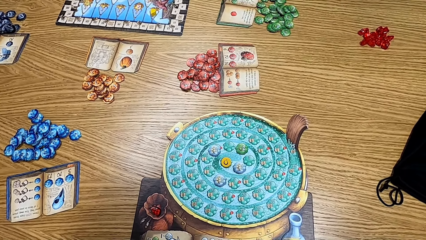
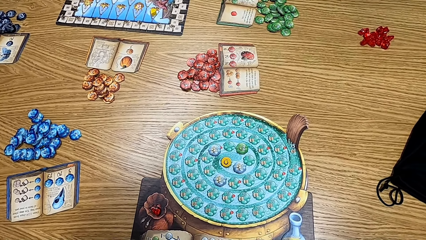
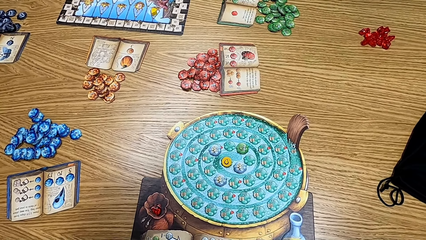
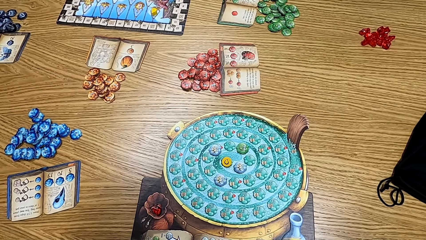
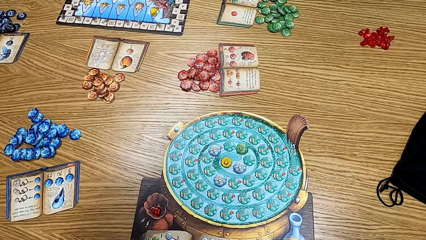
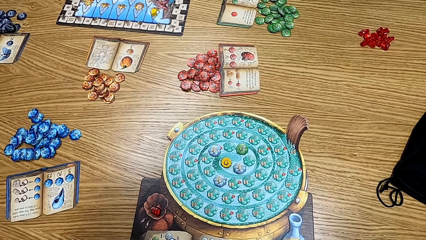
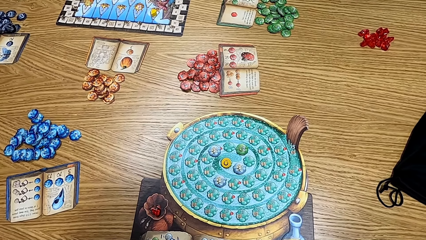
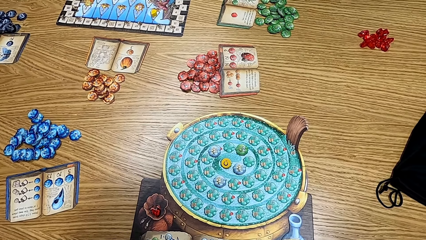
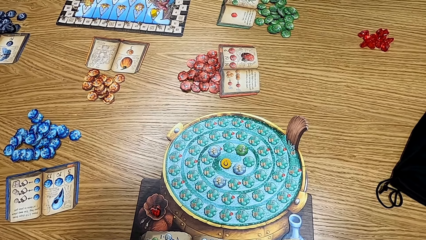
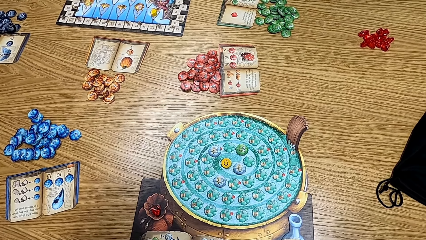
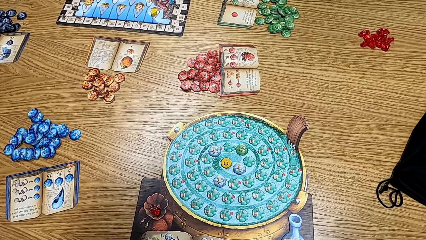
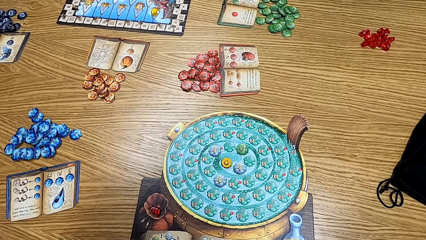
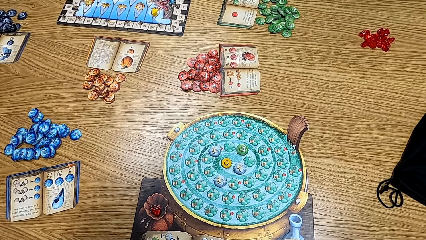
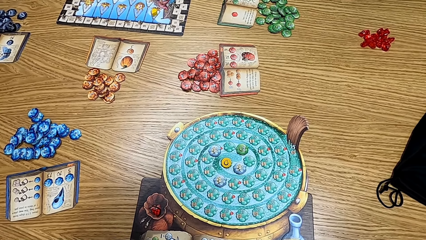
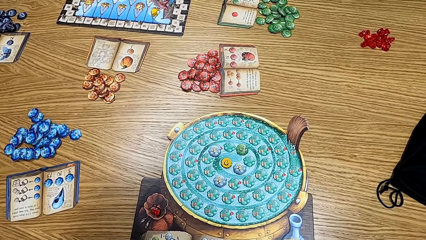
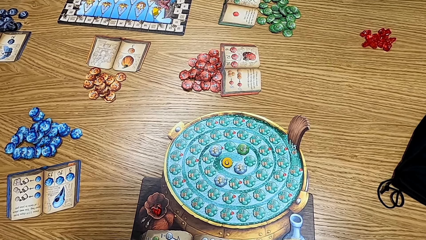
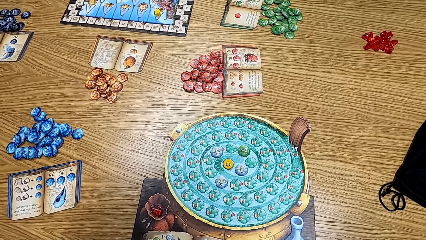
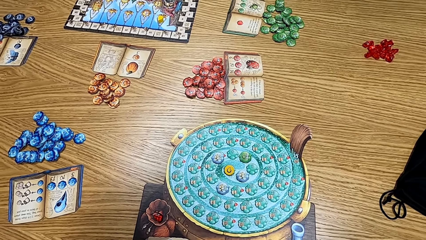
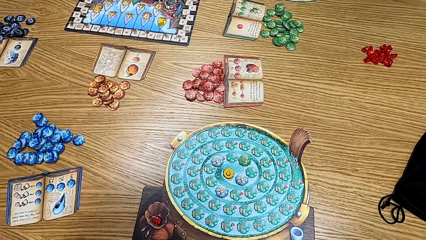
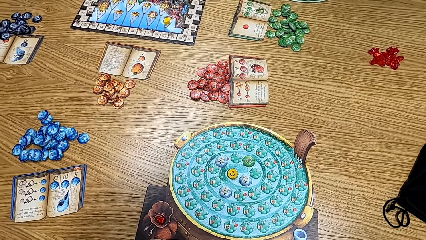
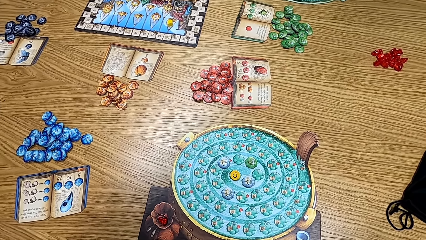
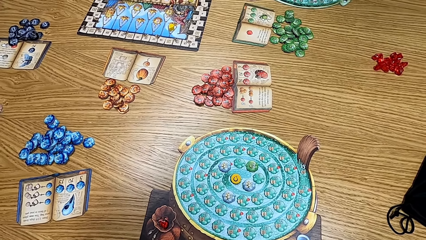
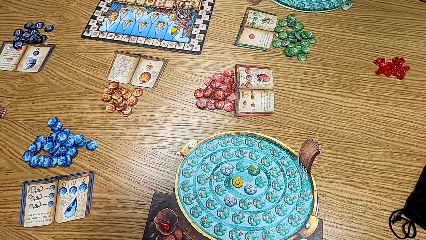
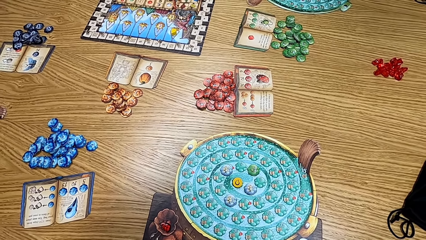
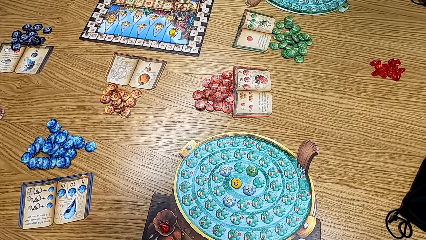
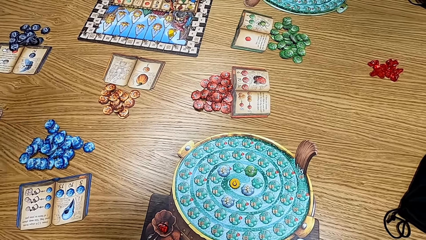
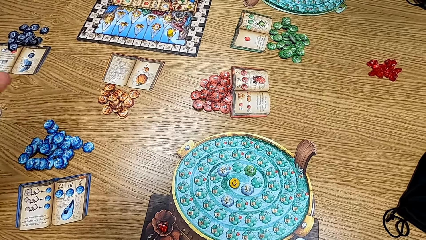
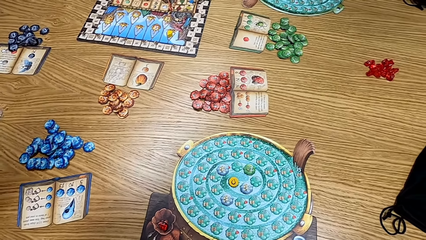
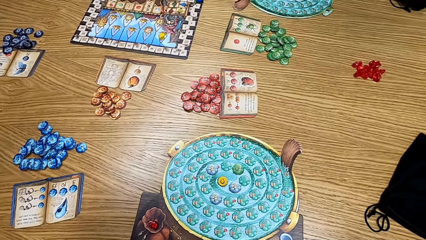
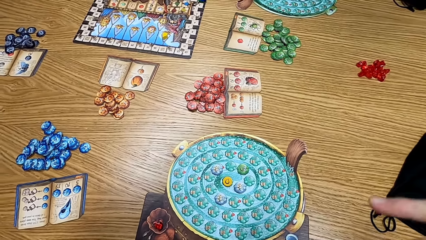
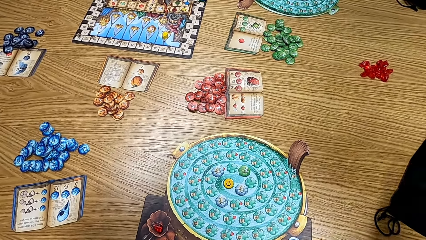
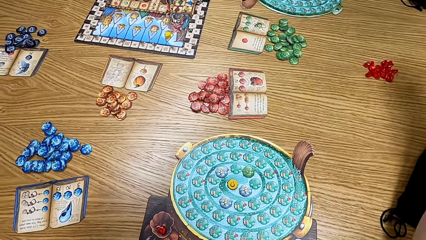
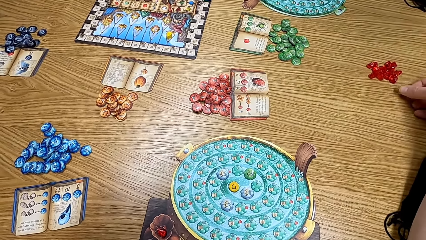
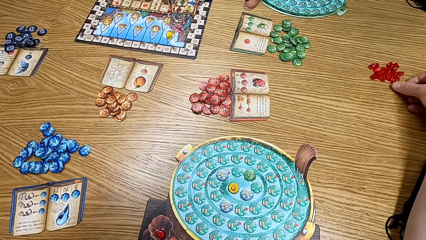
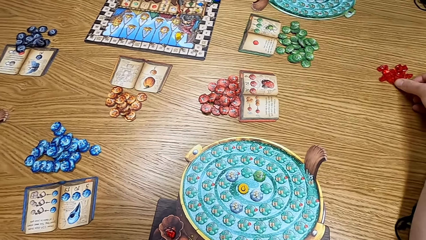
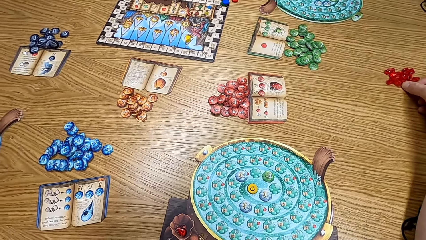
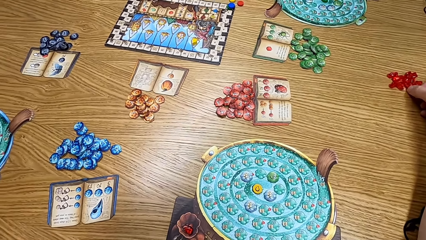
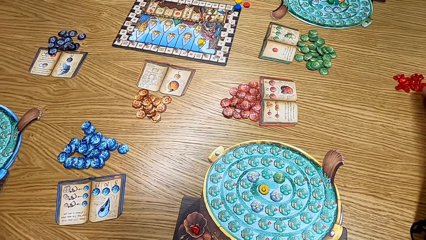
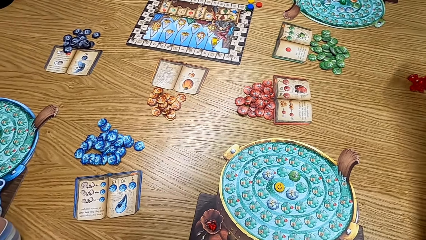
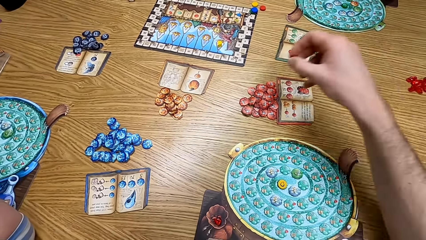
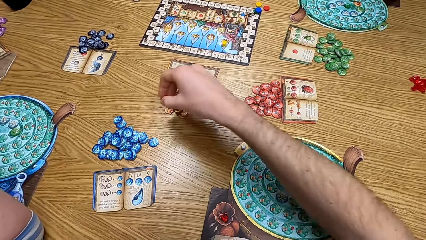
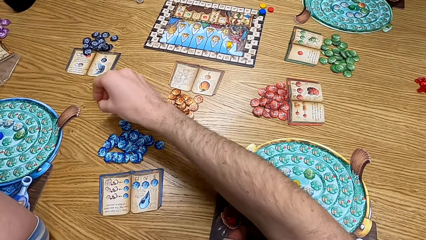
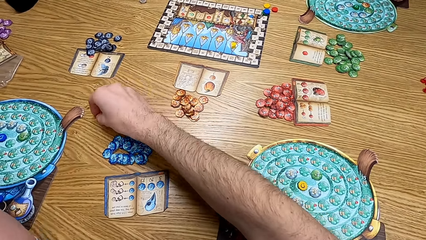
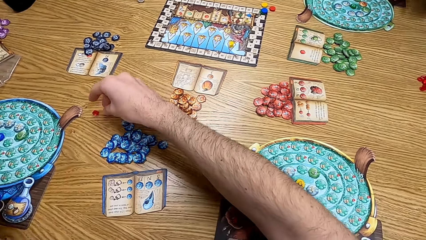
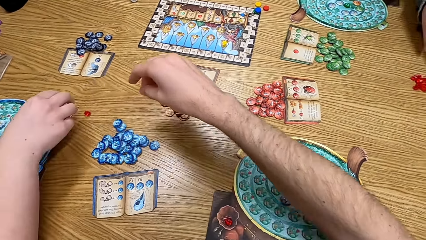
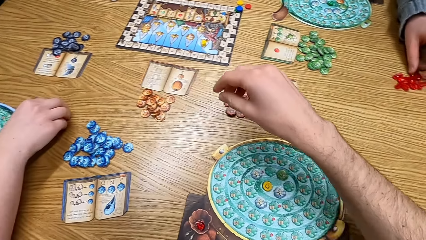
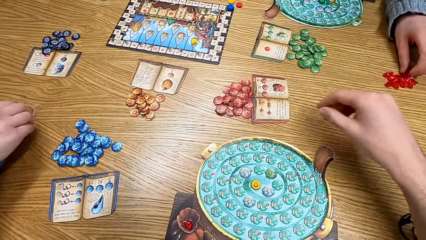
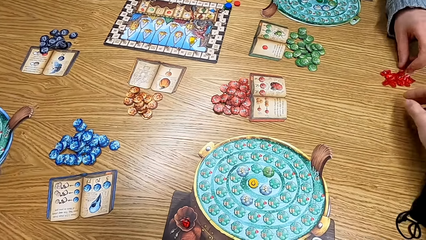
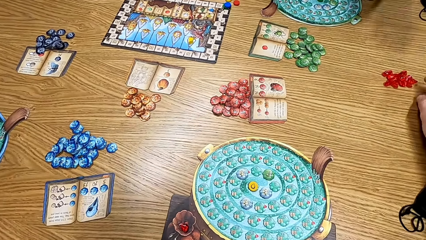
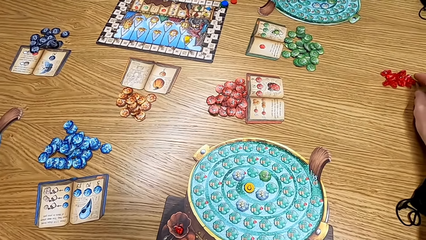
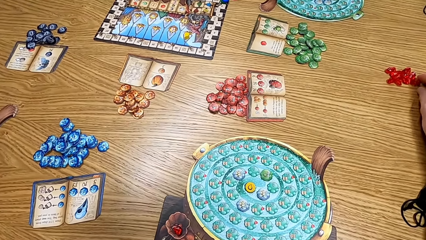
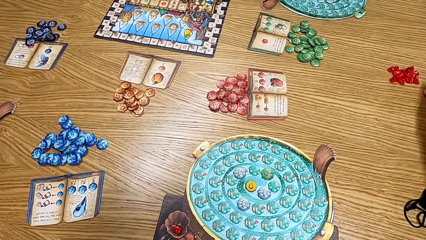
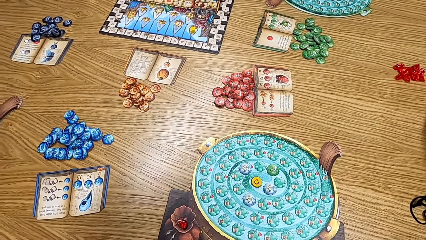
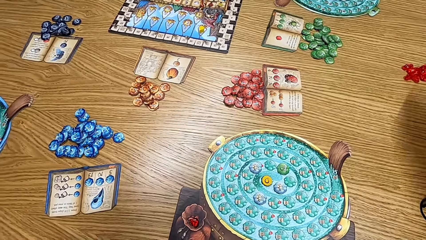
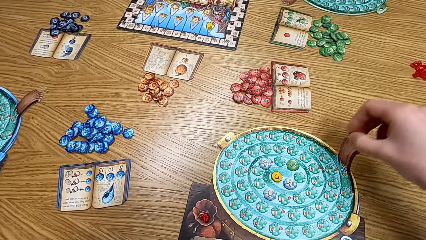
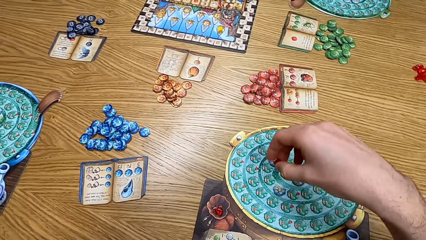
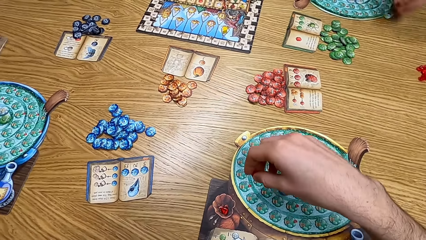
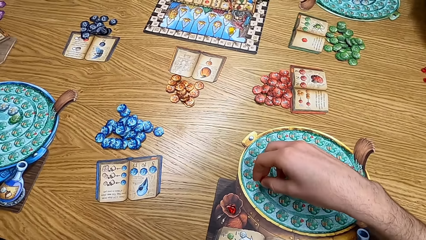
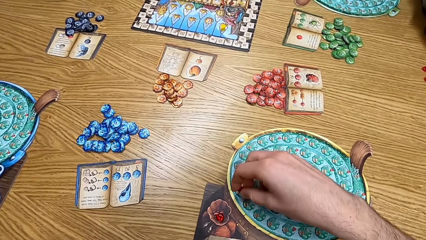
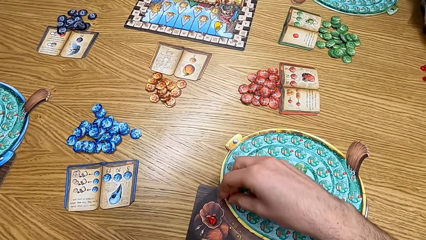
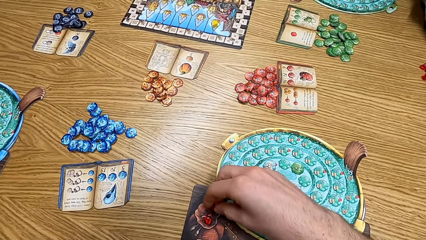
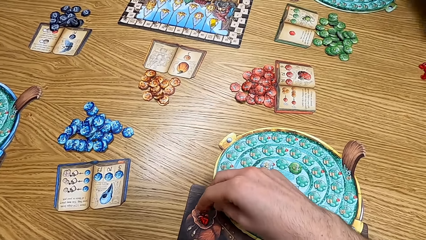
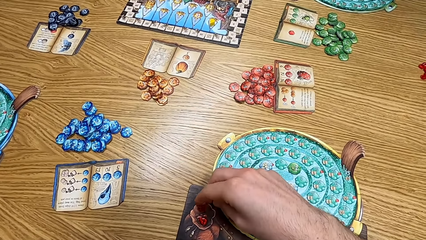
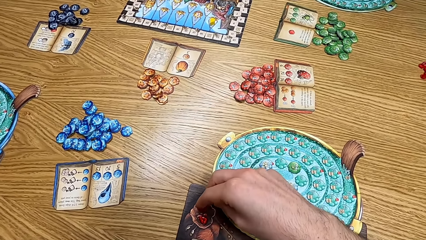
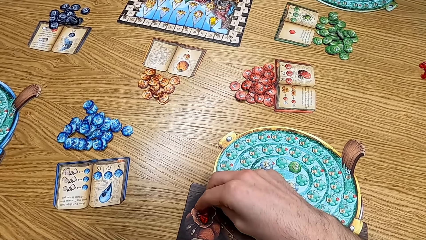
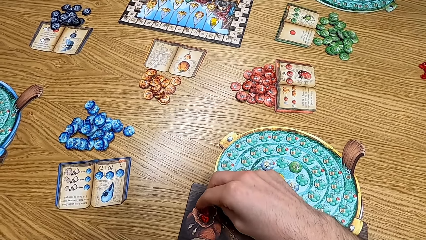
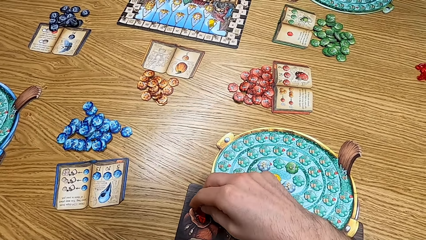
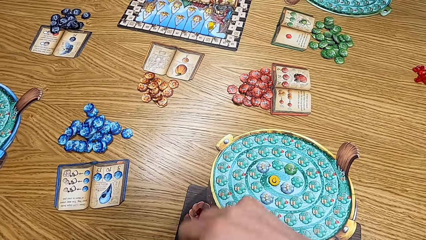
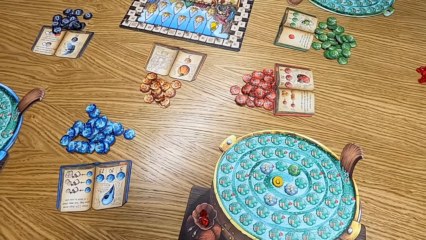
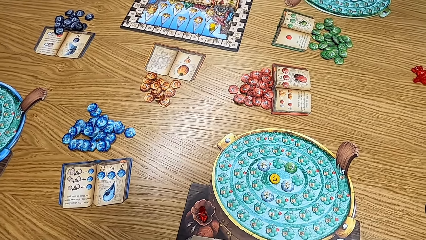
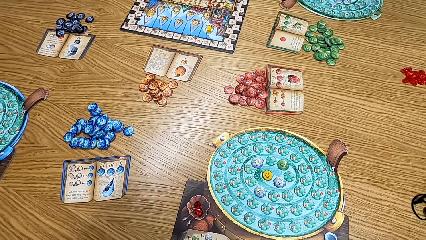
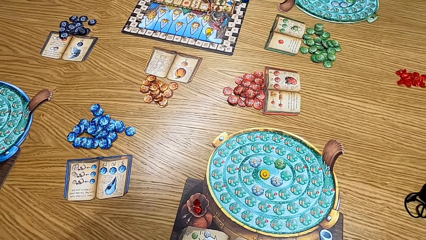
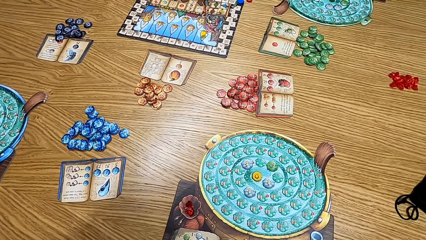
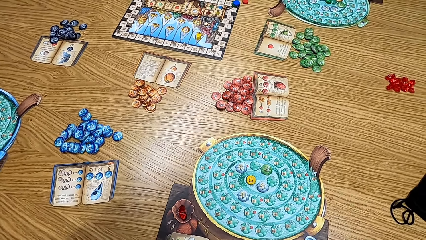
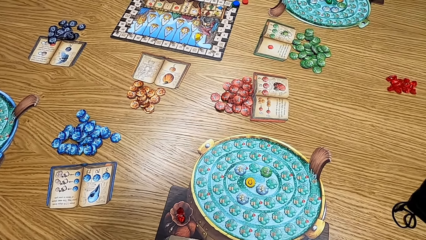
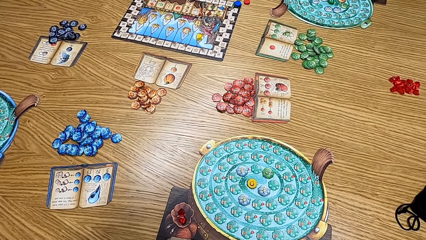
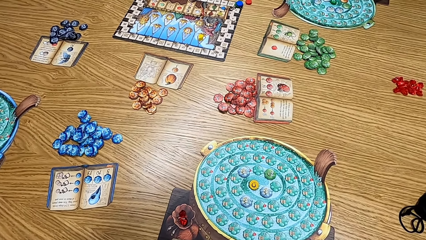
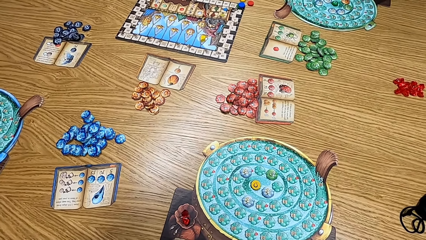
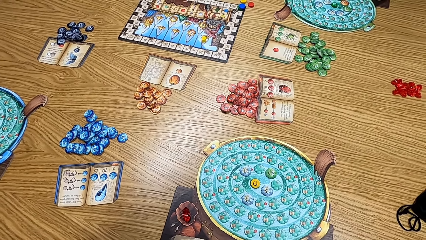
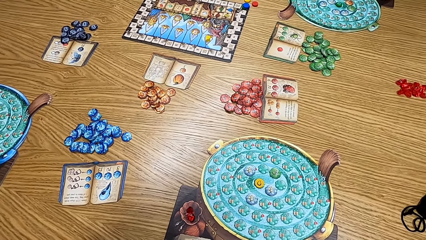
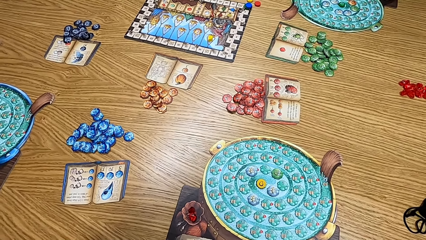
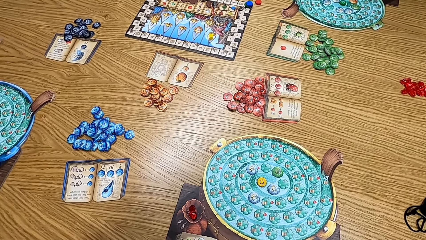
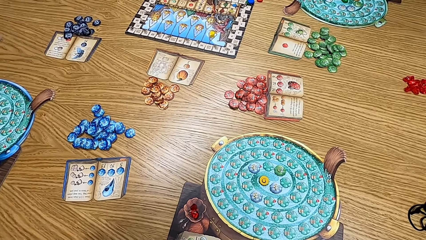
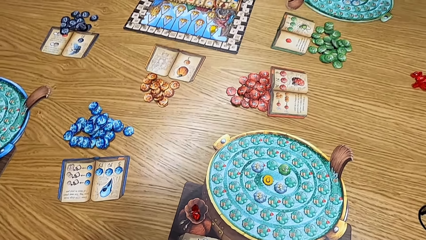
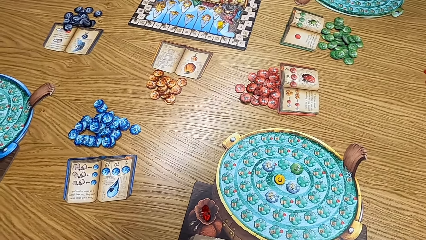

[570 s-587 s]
The camera wearer looks at the game. They look around the table and pick the clipart from the table. They pick up the red dice on the table. They put the clipart on the table. A lady picks the clipart from the table. Another lady picks the clipart from the table. The camera wearer picks the clipart from the table. A man picks the red dice. The camera wearer puts the clipart on the board. They play the game.
